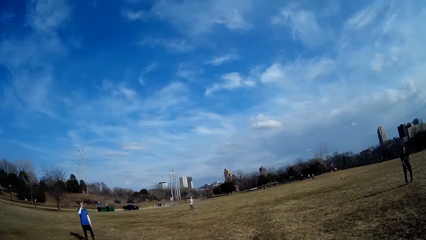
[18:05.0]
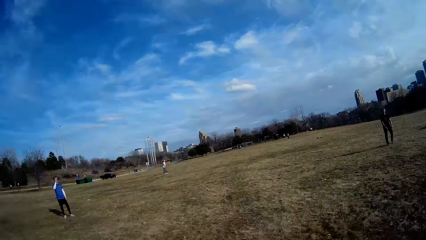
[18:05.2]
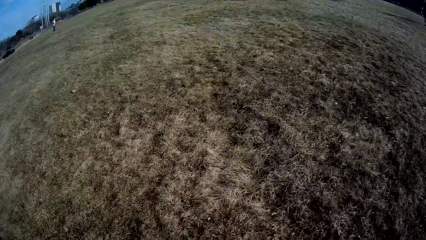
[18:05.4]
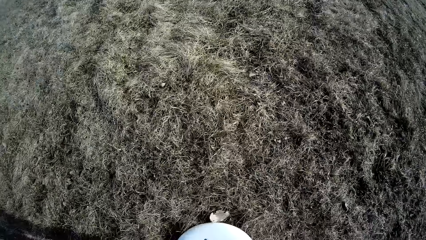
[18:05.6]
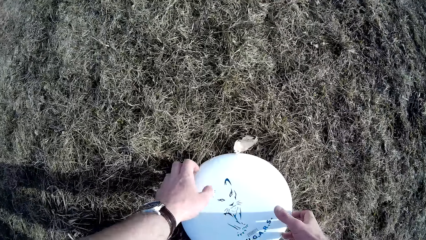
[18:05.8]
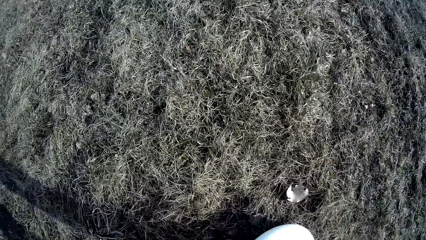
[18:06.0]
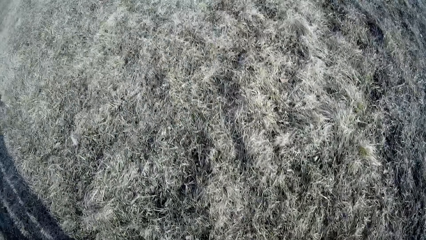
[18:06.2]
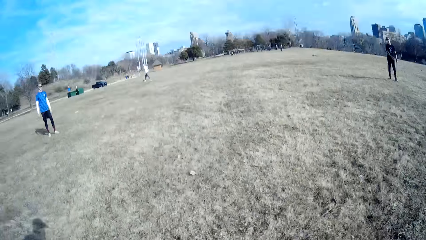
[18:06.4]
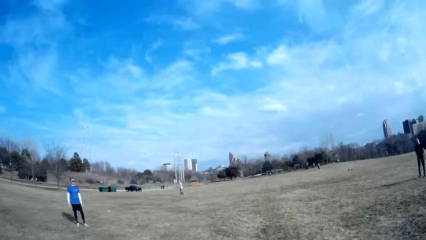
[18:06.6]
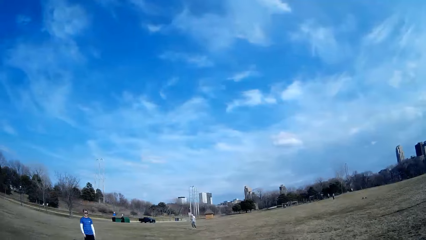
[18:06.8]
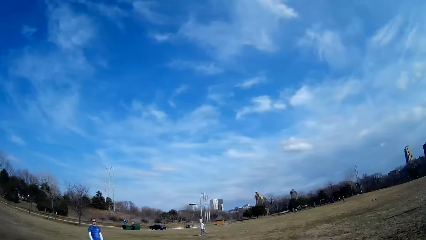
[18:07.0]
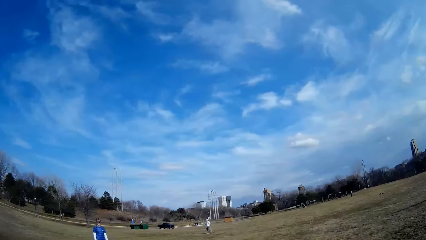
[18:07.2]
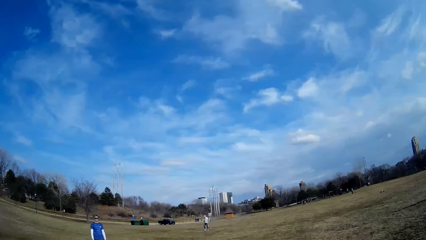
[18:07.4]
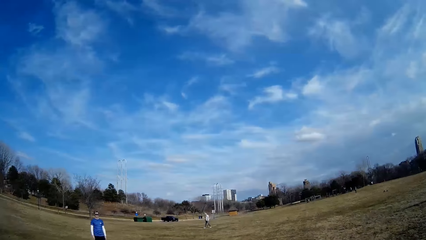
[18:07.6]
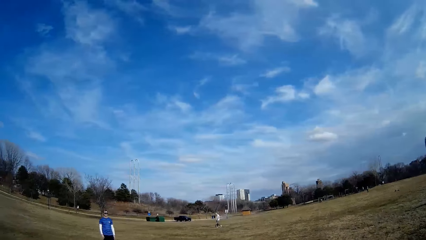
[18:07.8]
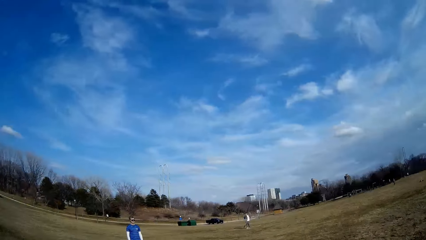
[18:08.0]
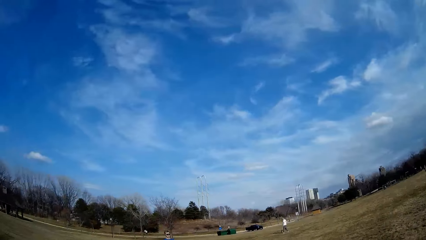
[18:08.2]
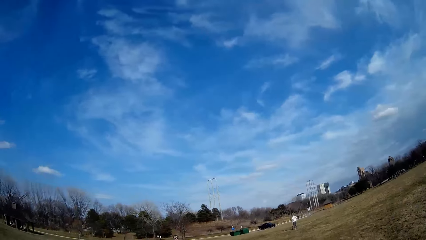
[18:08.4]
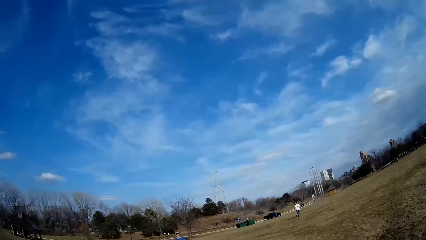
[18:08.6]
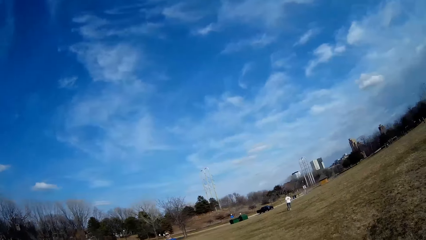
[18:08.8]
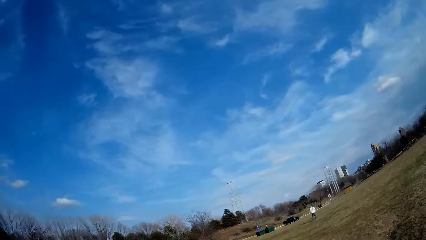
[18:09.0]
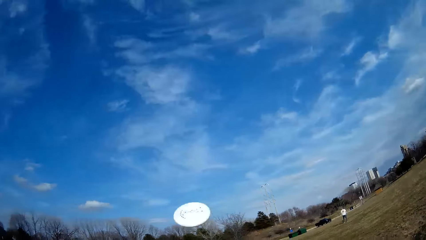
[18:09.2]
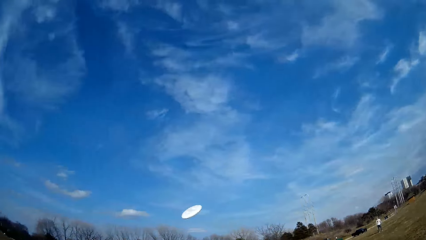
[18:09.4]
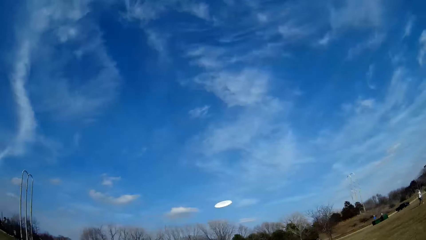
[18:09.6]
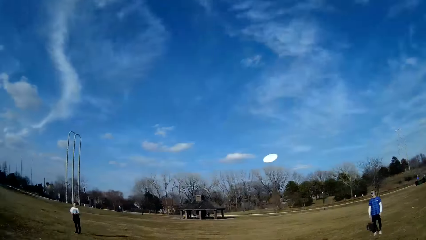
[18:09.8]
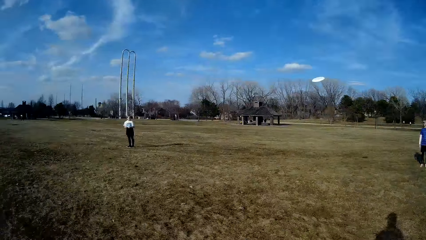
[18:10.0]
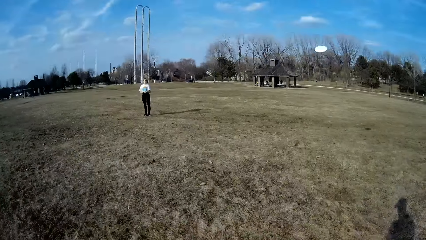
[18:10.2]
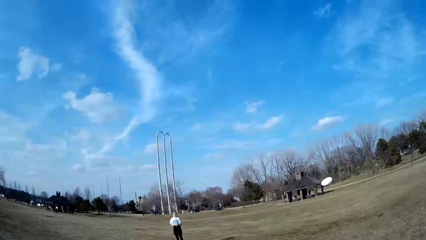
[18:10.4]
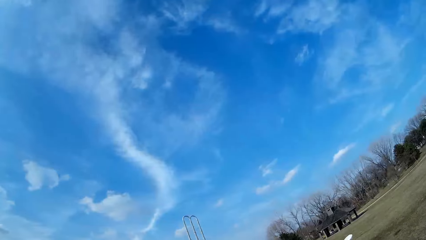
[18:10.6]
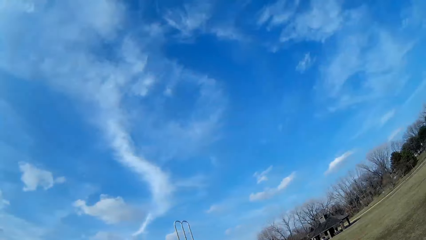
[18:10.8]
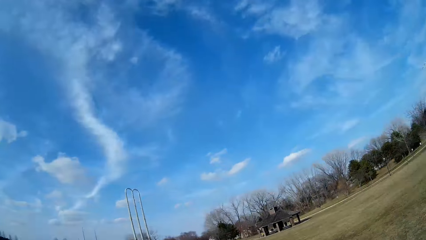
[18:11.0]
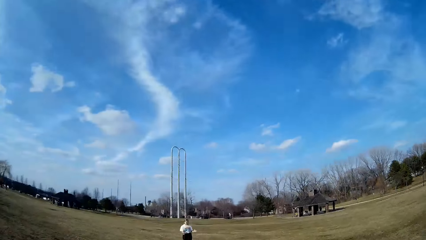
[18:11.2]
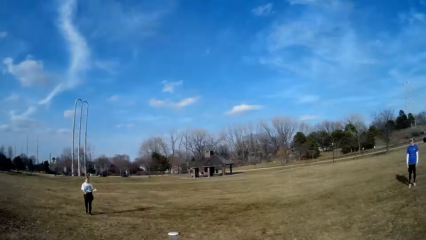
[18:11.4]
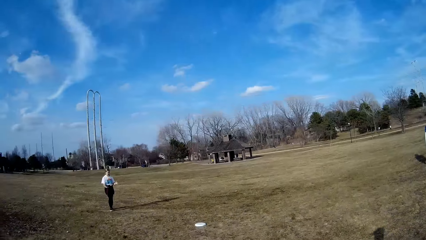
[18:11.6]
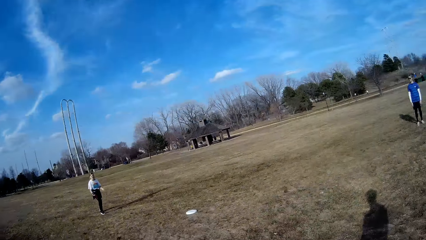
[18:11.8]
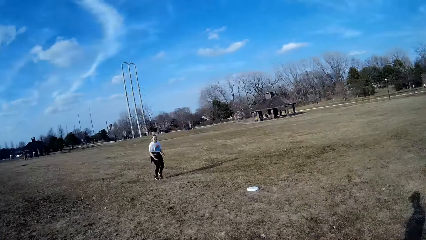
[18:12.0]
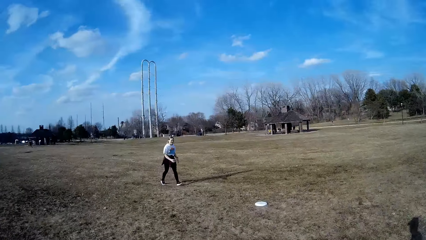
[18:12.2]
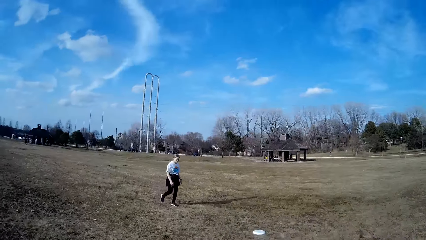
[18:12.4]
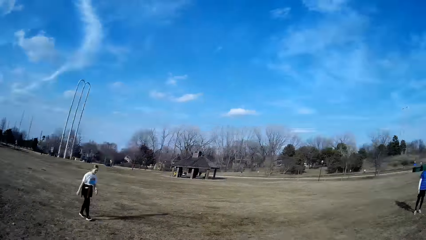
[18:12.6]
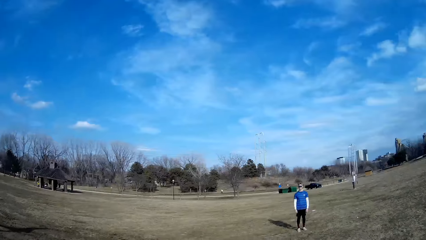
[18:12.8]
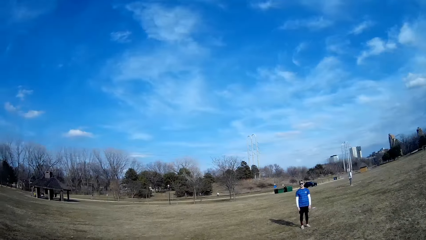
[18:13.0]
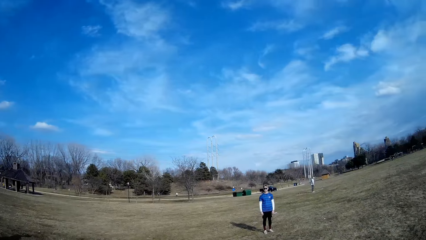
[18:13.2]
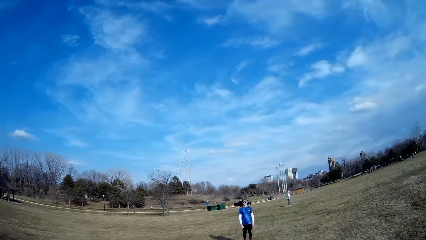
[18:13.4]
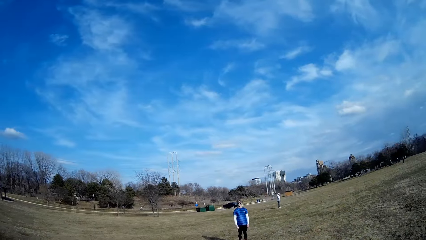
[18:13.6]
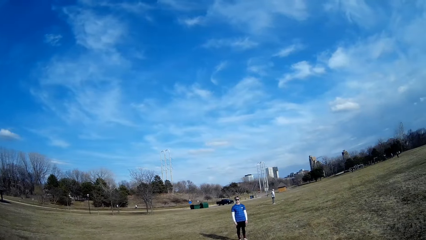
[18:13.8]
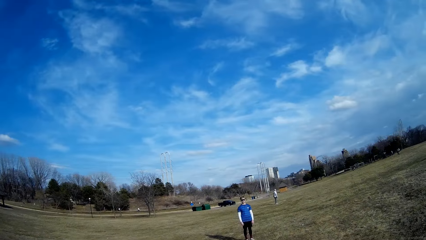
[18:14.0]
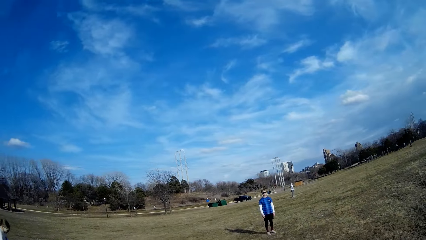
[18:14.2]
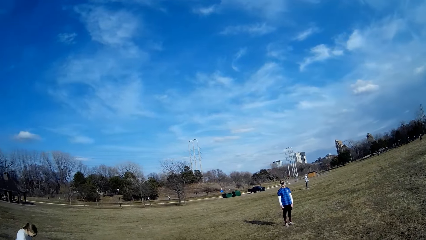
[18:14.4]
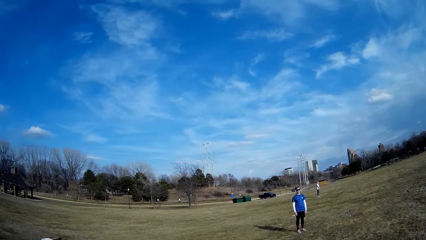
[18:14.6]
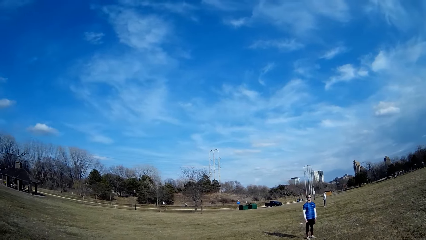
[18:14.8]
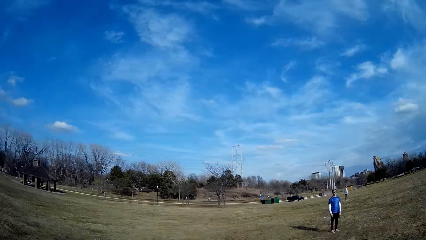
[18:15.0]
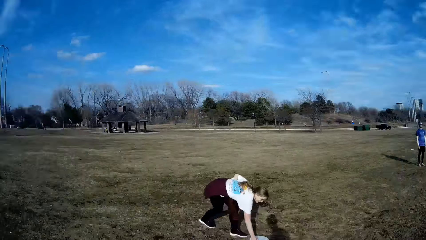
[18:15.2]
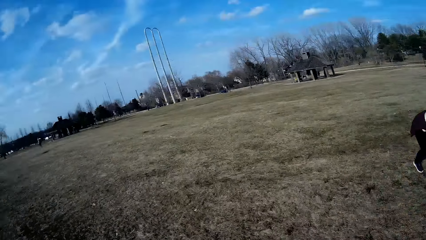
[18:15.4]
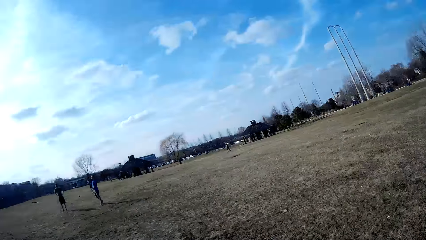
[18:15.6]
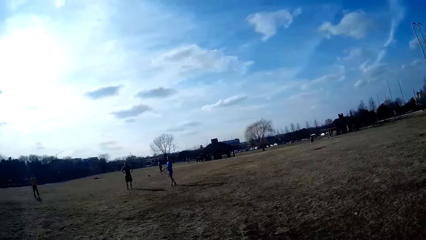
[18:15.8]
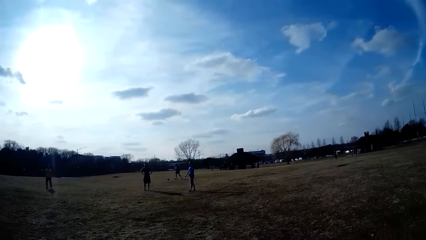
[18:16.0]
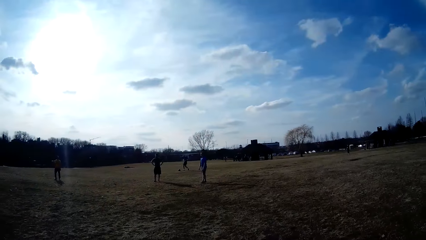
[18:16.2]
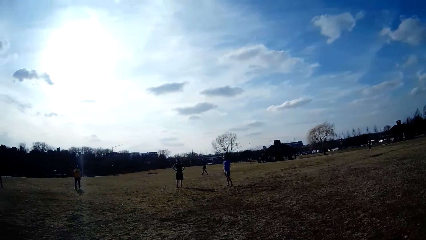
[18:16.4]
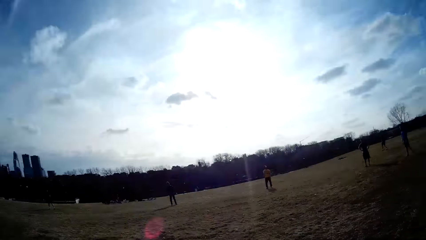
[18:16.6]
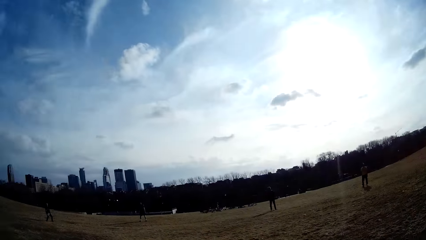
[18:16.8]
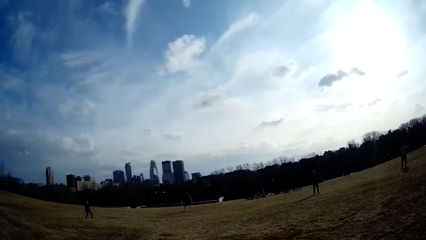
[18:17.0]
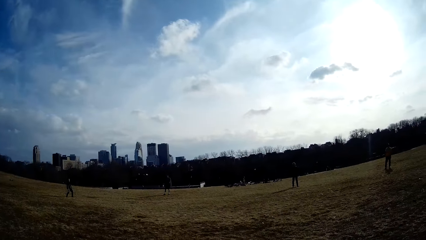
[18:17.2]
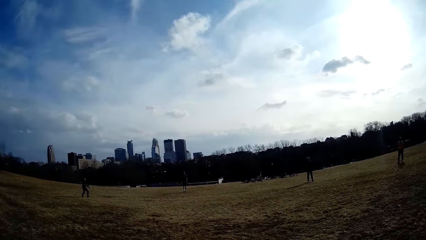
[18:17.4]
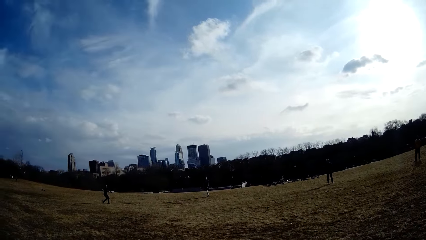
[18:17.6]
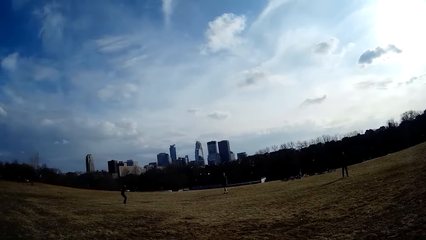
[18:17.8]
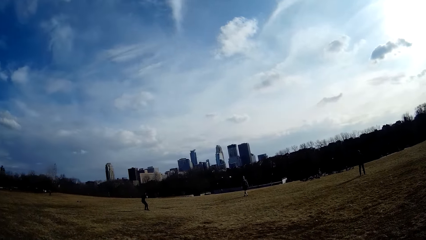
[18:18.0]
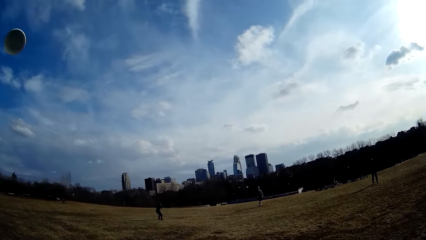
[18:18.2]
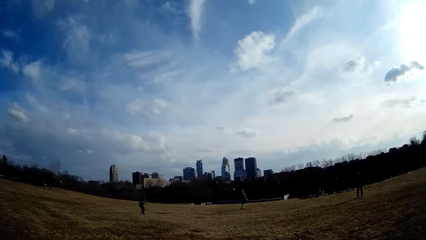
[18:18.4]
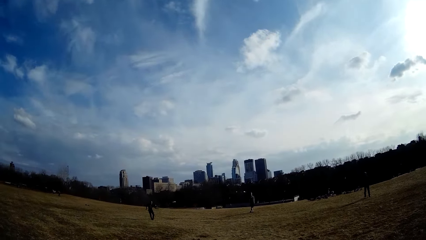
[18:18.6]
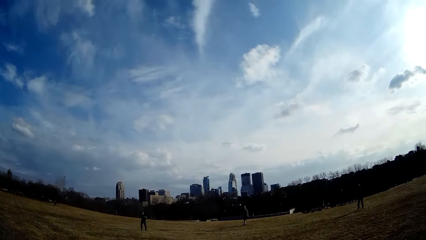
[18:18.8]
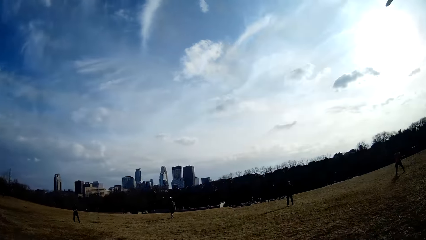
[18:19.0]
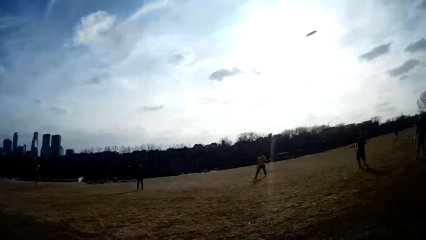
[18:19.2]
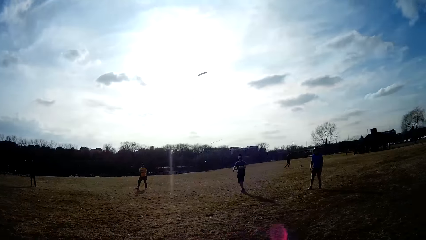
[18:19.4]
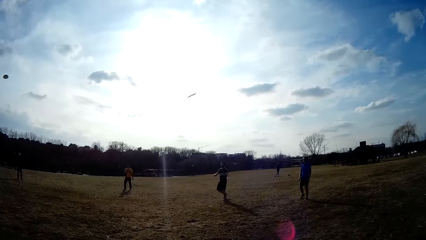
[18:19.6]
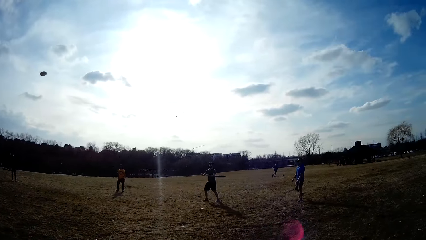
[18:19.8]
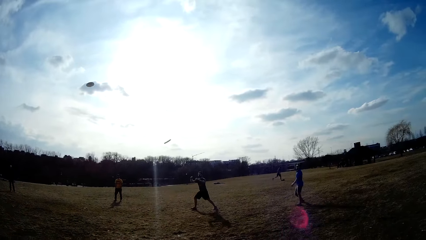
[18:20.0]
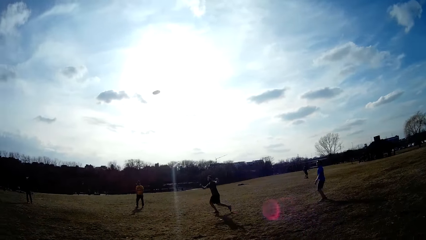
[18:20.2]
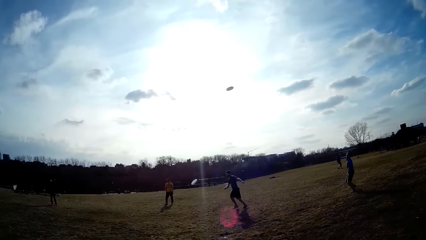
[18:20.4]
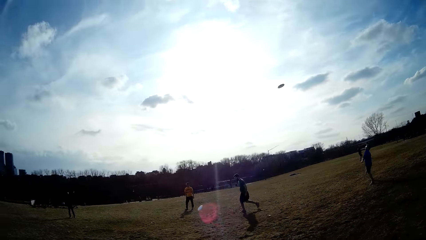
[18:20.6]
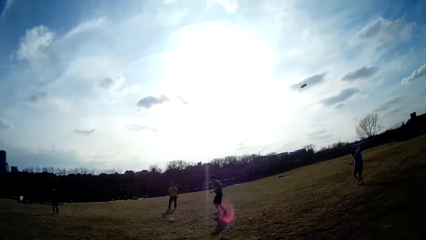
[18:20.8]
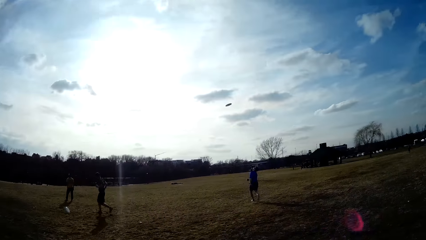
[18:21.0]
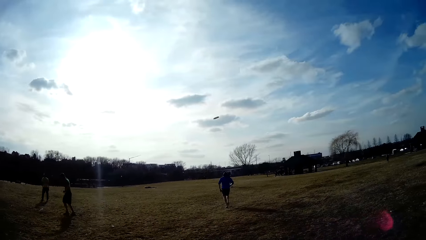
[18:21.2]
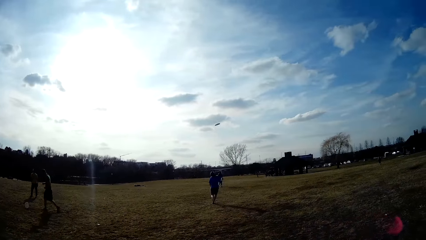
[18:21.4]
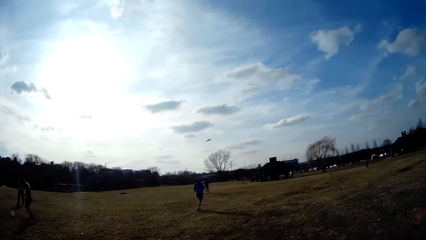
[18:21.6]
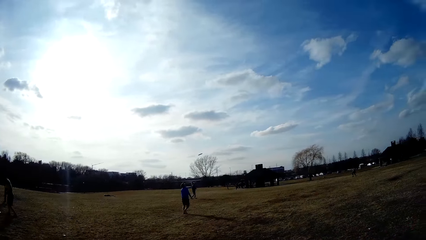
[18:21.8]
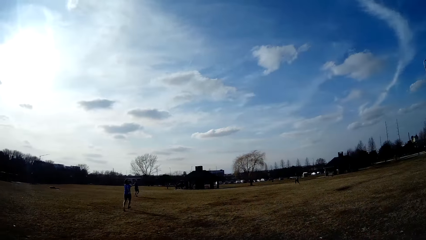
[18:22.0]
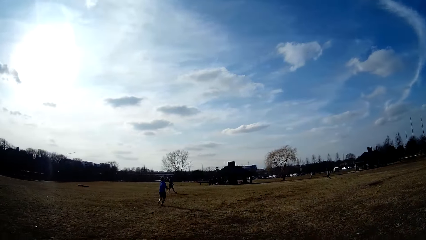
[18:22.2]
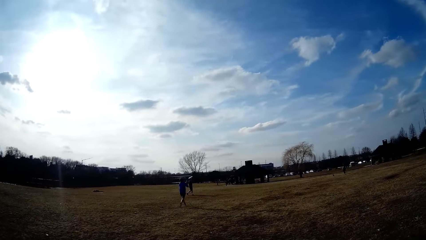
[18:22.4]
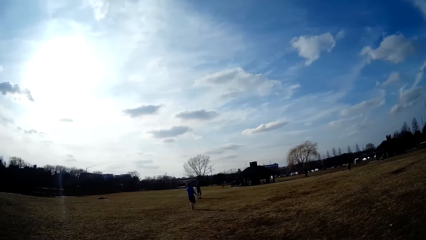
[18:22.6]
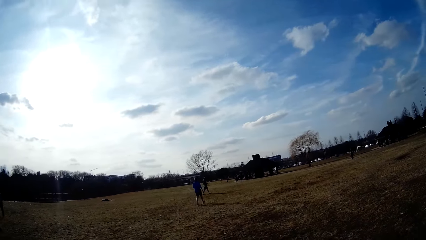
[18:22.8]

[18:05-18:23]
The camera wearer picks up the slate or flying plate from the ground. They throw the slate in the air. A woman walks towards the fallen flying plate on the ground. A man watches the woman. The woman picks up the white slate with her right hand. Another man plays football. A person plays handball on the playground. Another man throws the white slate in the air. The camera wearer plays handball with a plate-like ball on the playground. Another person plays with the plate-like ball on the ground. Another man makes for the white slate. Another man catches the slate in the air.
